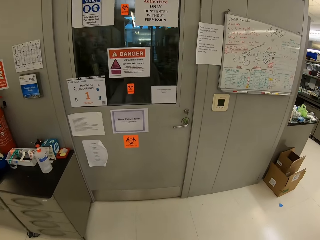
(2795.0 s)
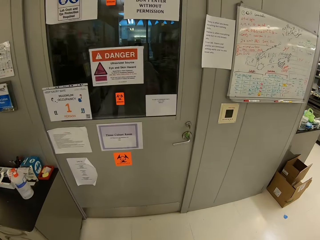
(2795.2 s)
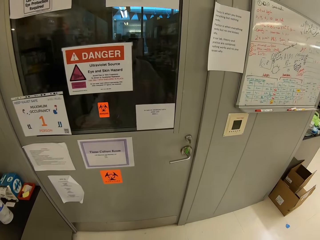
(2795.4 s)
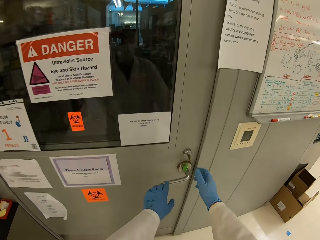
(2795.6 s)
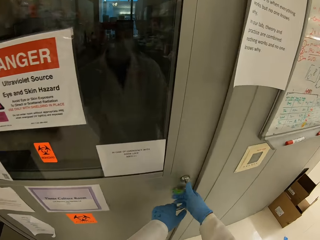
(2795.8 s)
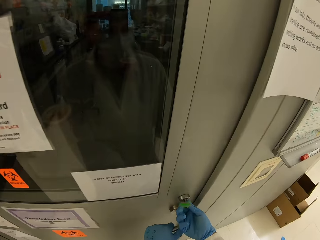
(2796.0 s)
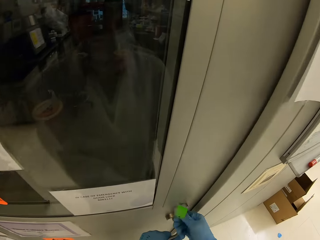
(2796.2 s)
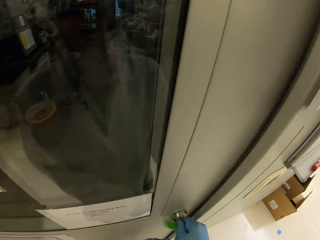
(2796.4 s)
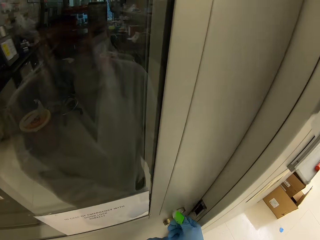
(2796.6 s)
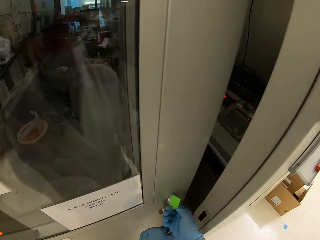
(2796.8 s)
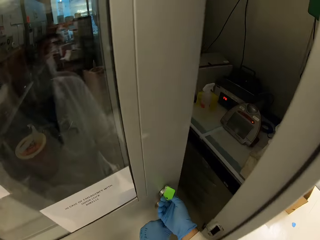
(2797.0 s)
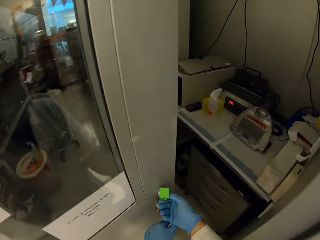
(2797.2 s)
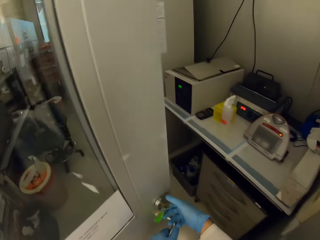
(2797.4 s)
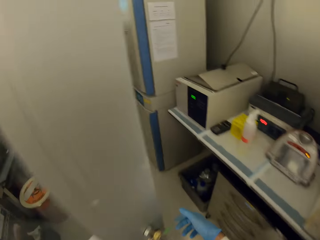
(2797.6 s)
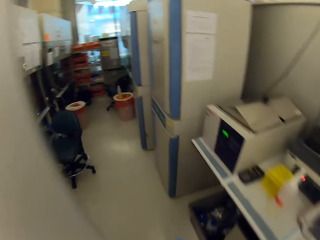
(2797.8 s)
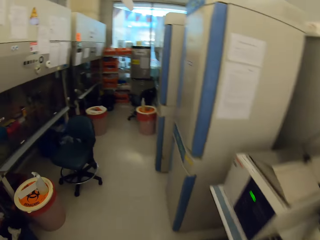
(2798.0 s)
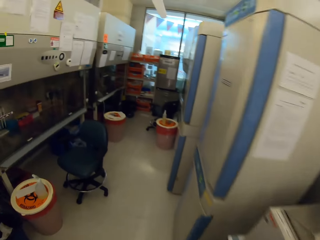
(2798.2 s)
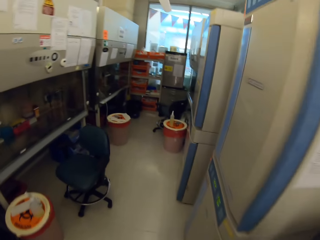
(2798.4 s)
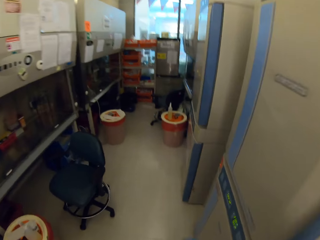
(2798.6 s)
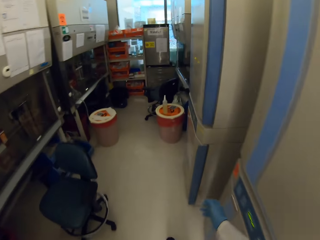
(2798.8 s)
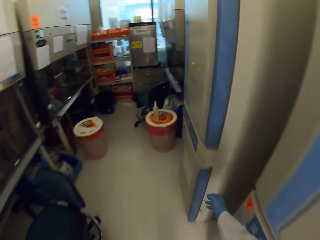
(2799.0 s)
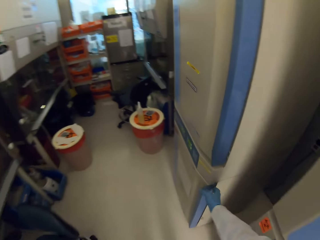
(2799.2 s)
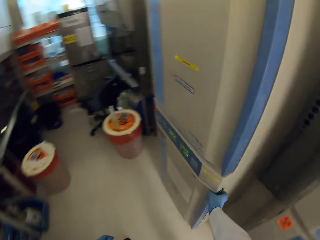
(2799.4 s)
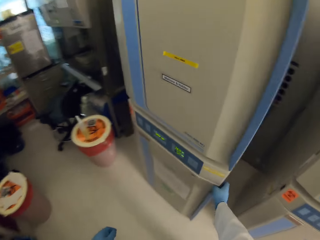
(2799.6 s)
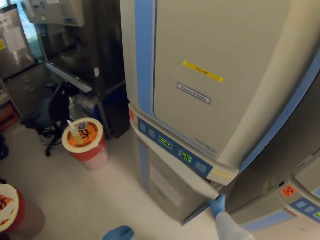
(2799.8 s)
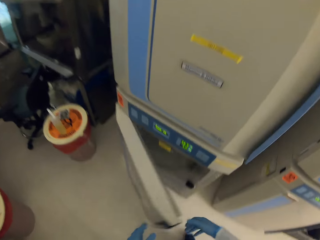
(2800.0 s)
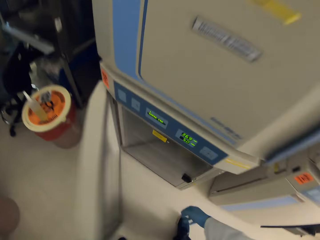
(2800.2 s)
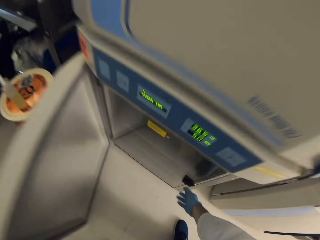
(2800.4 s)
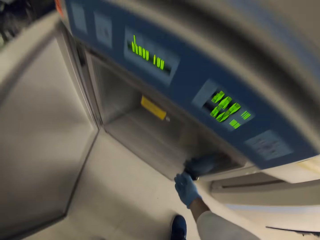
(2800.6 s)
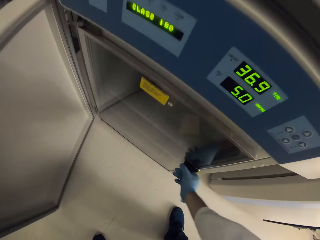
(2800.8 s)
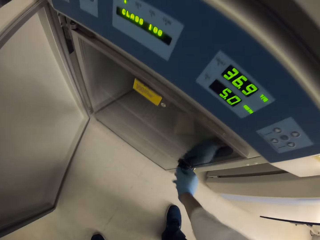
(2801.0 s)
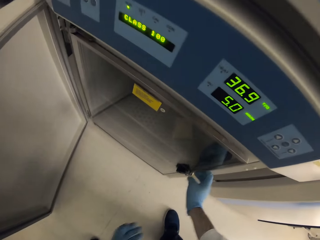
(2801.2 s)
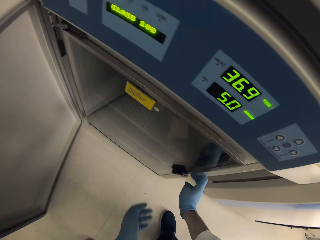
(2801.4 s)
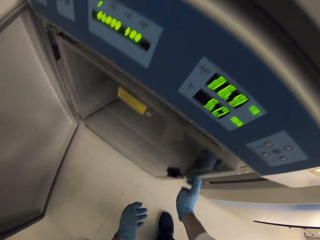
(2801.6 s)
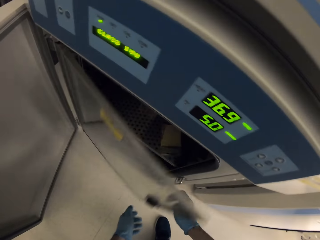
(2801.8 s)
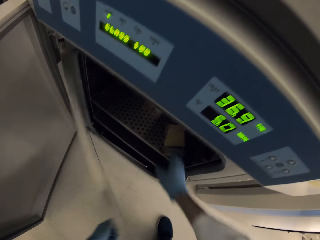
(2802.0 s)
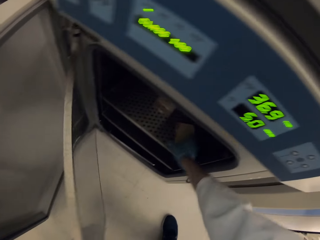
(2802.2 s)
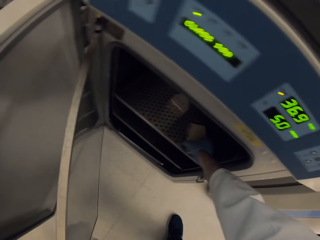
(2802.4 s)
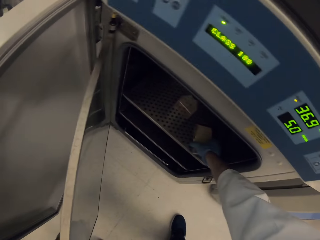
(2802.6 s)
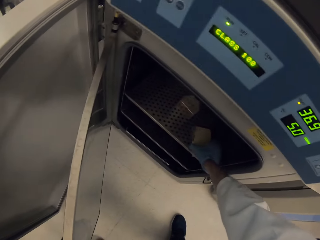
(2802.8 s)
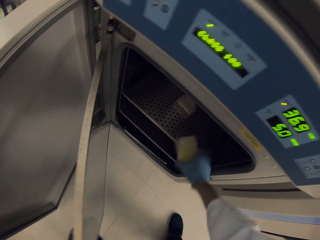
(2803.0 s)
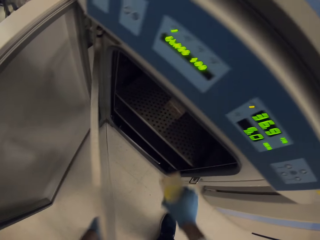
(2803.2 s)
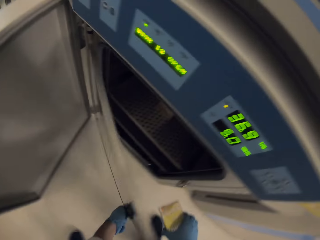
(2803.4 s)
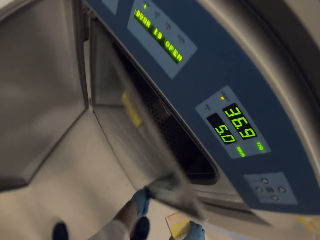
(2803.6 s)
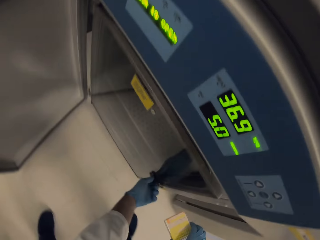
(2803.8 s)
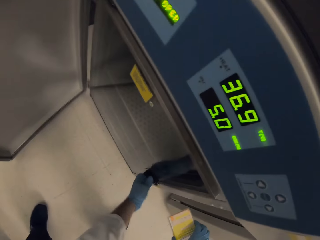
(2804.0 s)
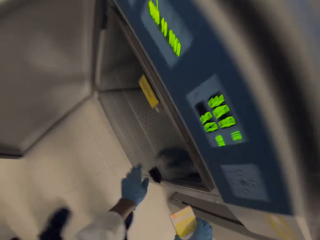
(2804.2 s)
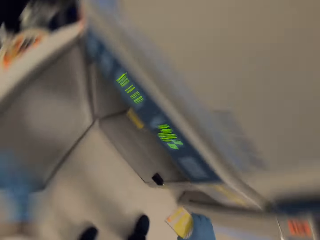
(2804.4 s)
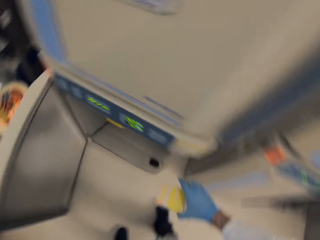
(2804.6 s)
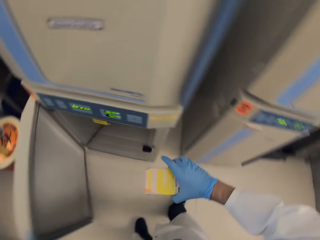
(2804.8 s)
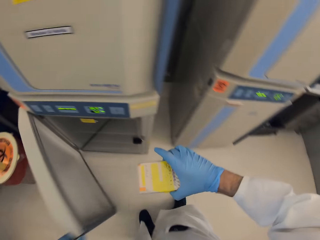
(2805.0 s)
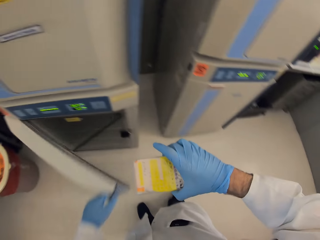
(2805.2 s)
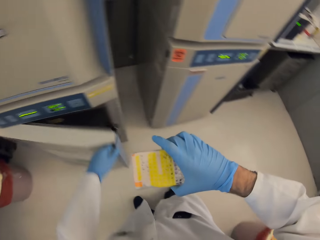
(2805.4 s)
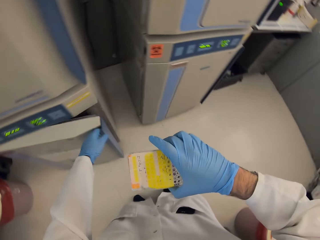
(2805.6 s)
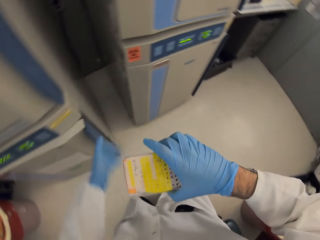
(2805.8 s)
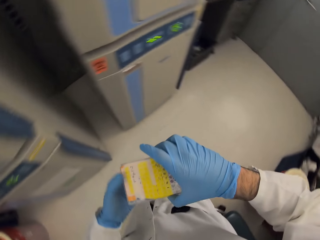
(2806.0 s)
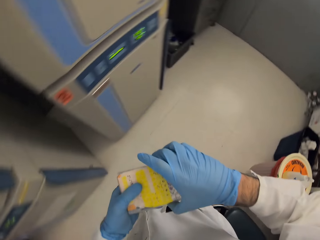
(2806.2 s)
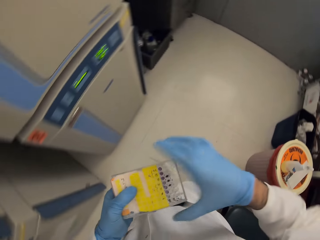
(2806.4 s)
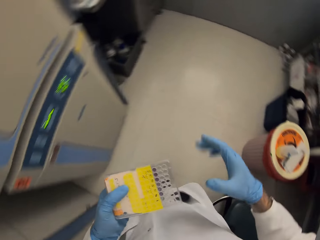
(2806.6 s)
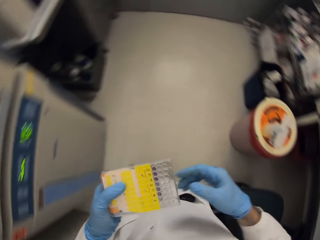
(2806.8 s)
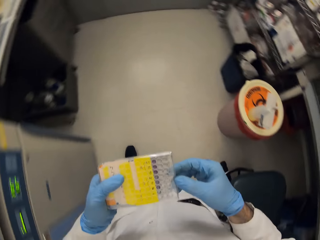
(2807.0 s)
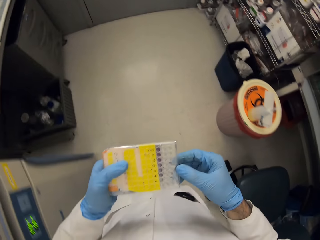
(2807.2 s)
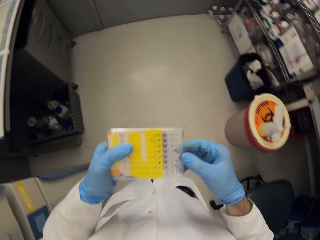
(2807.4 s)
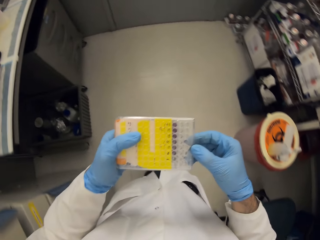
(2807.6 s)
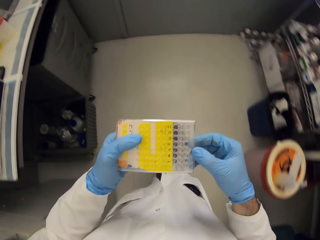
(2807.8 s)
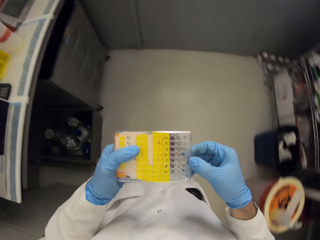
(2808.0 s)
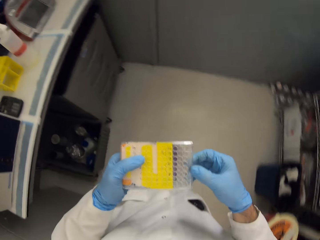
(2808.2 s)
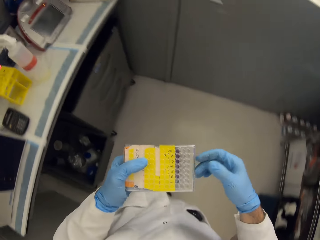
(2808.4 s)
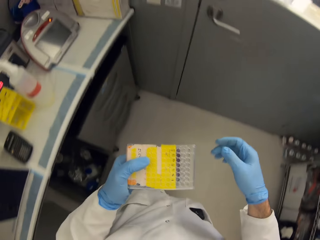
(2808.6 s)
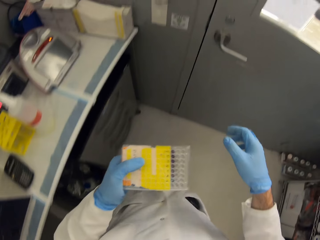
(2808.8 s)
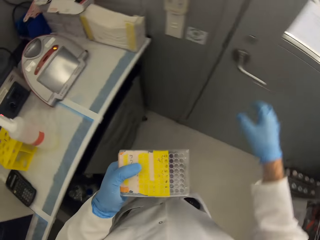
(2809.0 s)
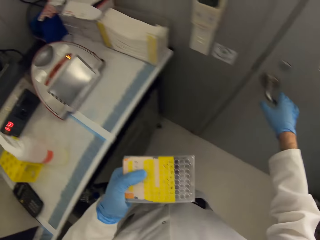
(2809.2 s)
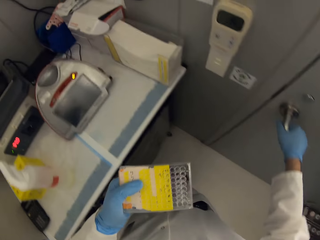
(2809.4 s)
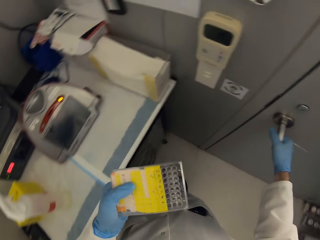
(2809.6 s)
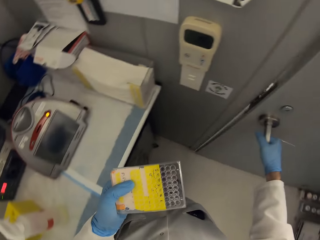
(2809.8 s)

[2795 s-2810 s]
The camera wearer opens the door, walks around and gets in another room. They open a keyless electronic locker system, take out a hard disk drive from the keyless electronic locker system and close the keyless electronic locker system. They hold the hard disk drive with both hands and walk around.

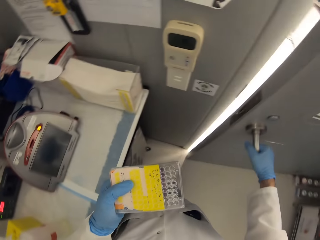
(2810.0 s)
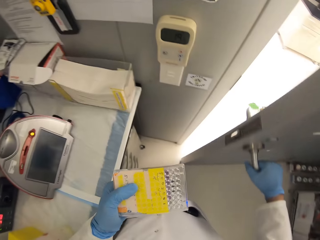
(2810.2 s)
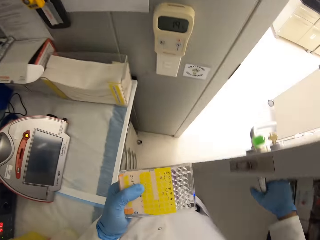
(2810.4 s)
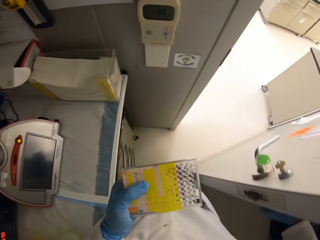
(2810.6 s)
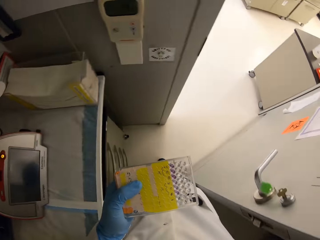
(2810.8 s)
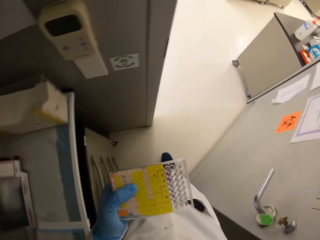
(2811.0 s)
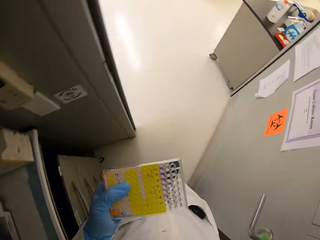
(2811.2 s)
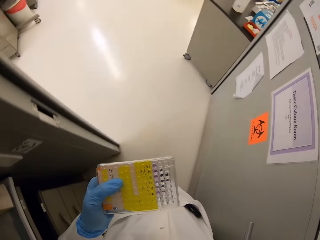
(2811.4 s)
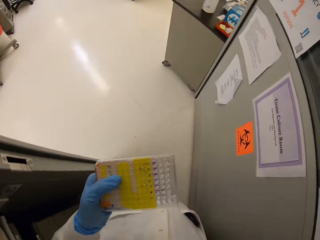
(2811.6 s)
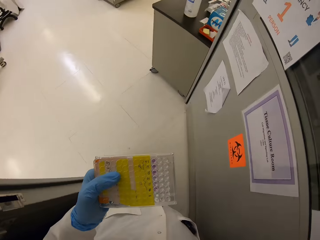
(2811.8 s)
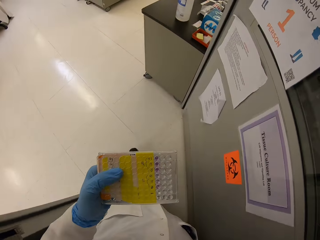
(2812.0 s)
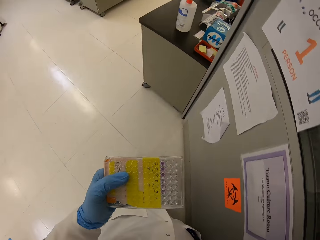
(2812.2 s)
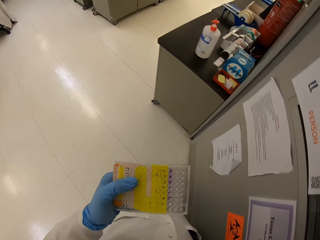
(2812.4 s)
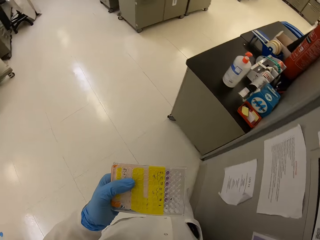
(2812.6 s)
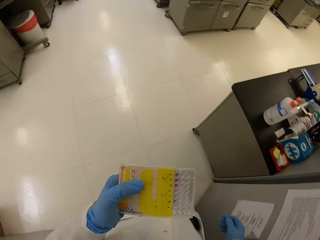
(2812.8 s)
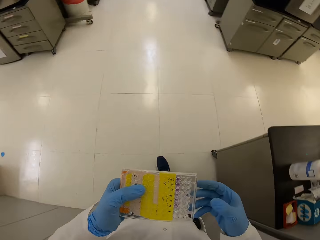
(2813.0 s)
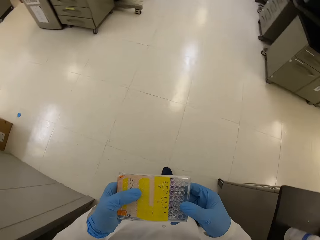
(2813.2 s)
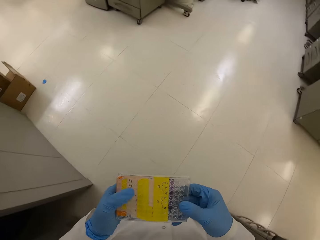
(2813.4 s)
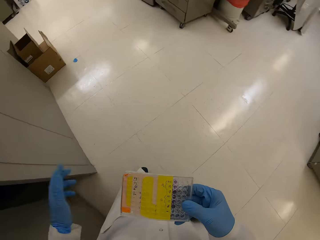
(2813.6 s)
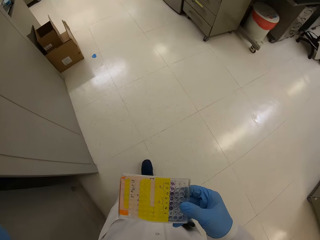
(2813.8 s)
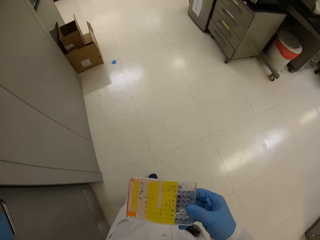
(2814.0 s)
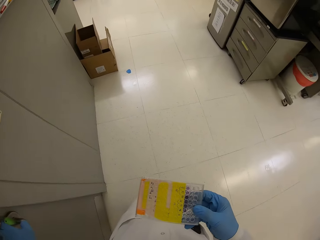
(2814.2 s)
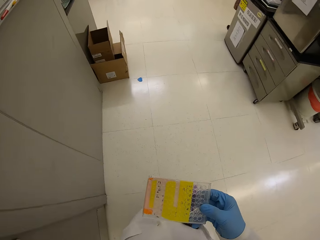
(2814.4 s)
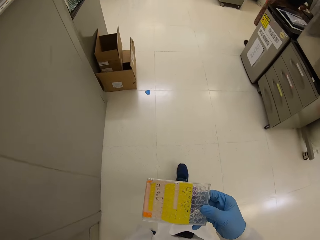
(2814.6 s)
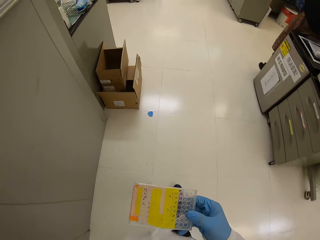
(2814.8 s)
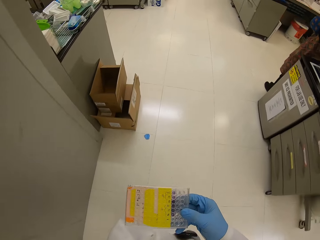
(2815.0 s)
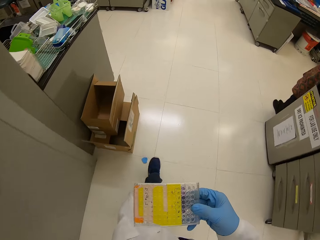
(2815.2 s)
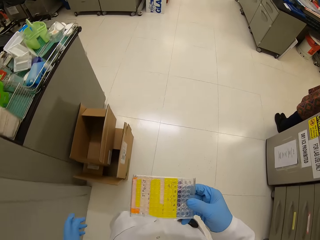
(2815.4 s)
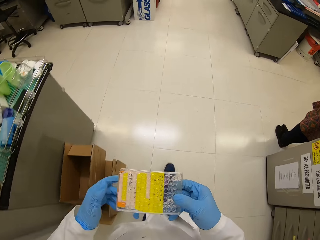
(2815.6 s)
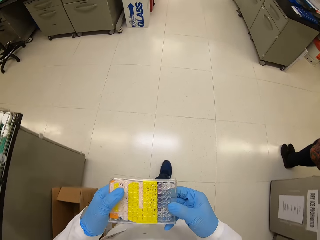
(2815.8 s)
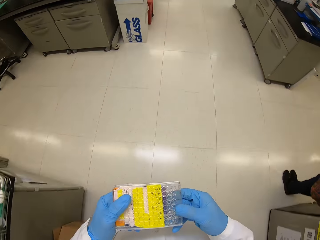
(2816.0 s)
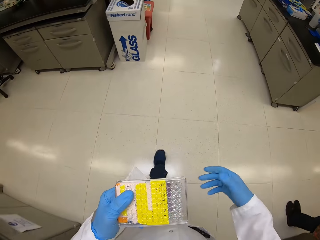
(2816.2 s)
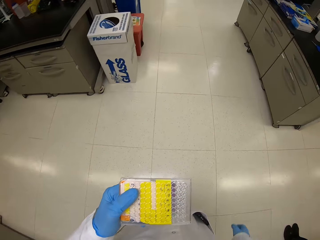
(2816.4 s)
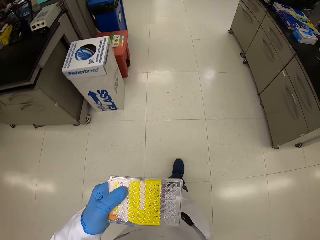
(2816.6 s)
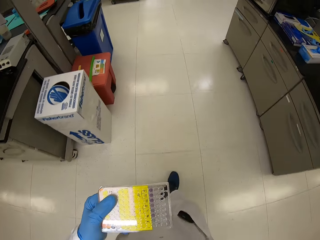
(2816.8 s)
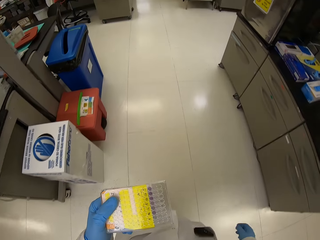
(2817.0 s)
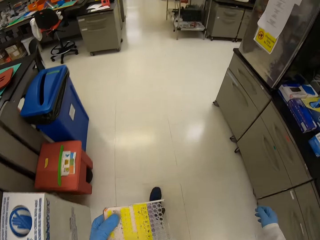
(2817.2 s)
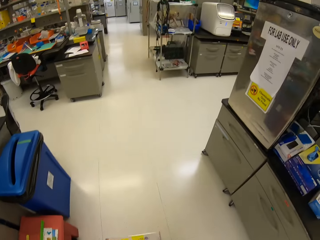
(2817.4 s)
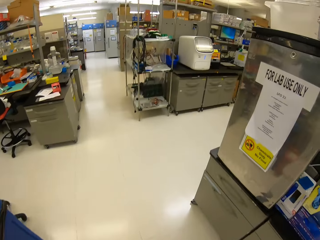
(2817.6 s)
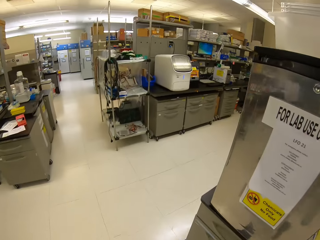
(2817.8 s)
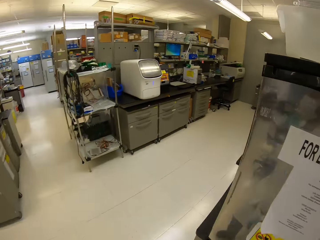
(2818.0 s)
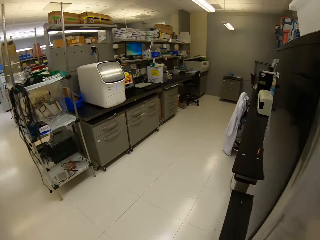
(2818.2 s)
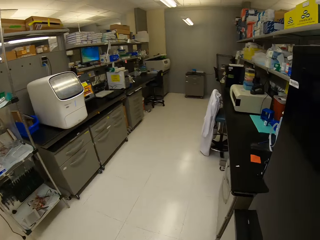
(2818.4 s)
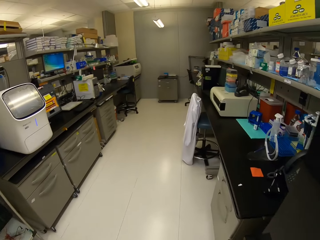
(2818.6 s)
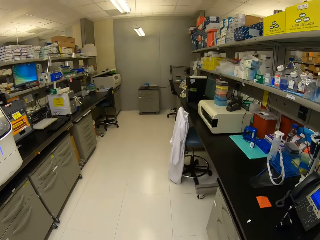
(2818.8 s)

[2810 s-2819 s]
The camera wearer opens the door, gets out of the locker room, closes the door and walks around.
